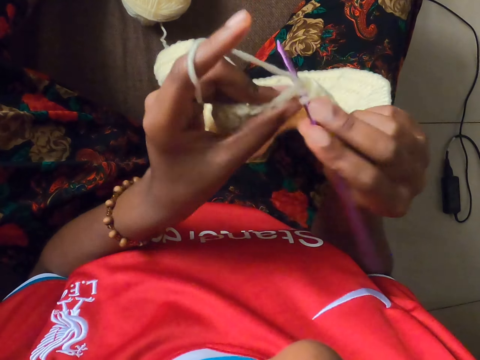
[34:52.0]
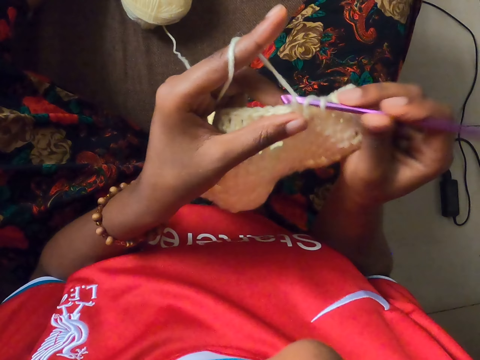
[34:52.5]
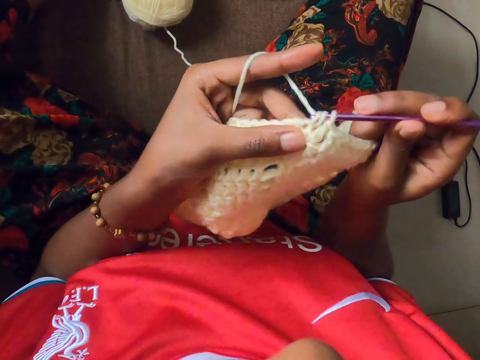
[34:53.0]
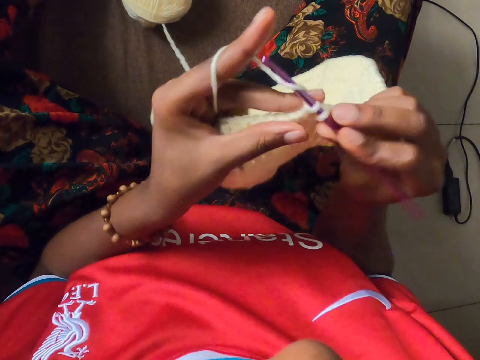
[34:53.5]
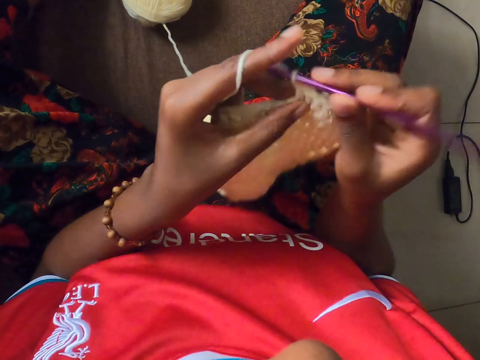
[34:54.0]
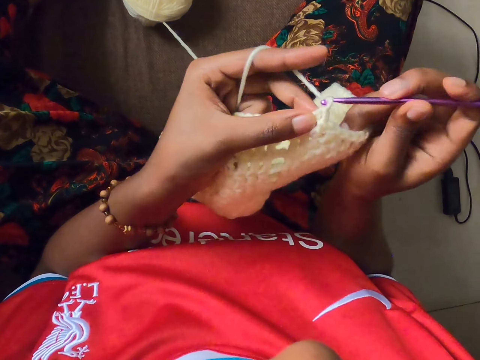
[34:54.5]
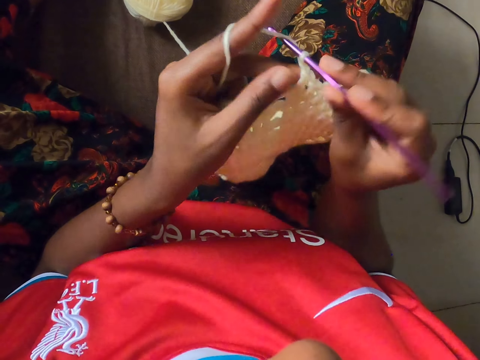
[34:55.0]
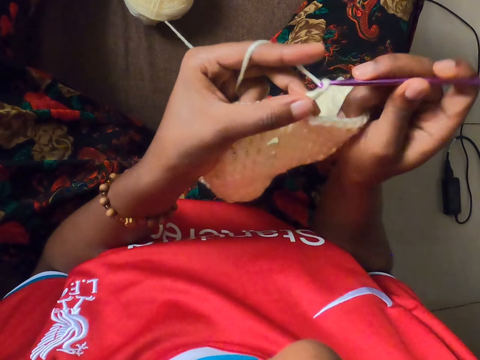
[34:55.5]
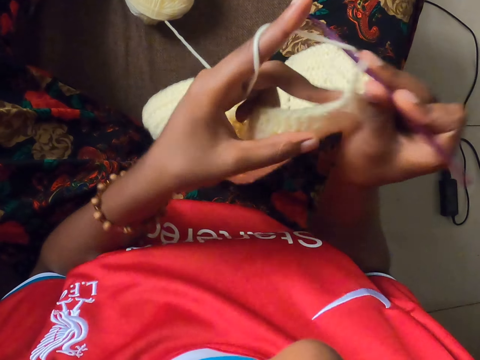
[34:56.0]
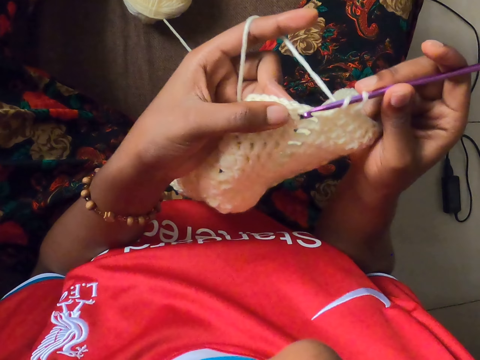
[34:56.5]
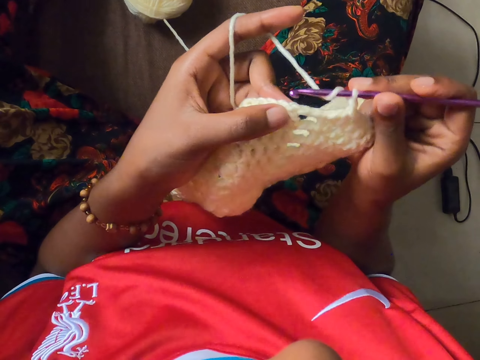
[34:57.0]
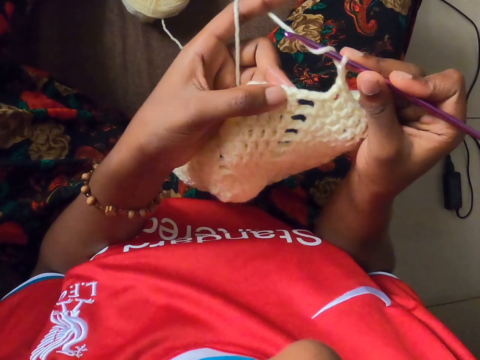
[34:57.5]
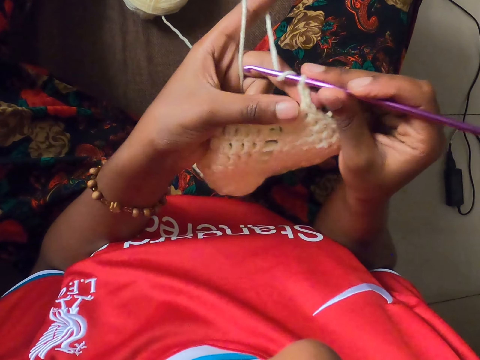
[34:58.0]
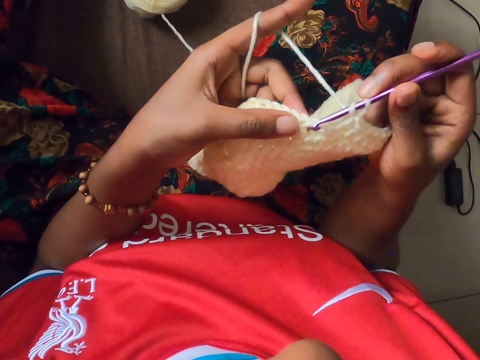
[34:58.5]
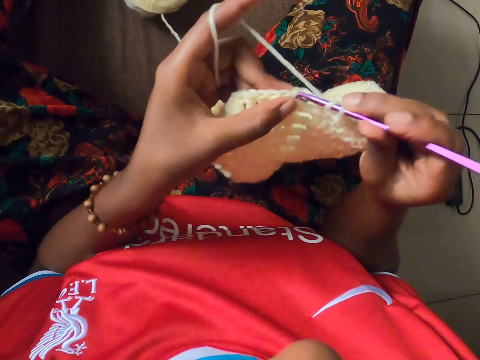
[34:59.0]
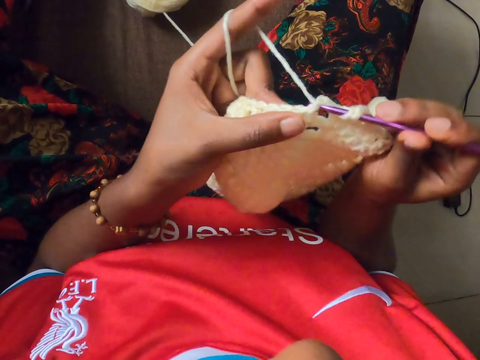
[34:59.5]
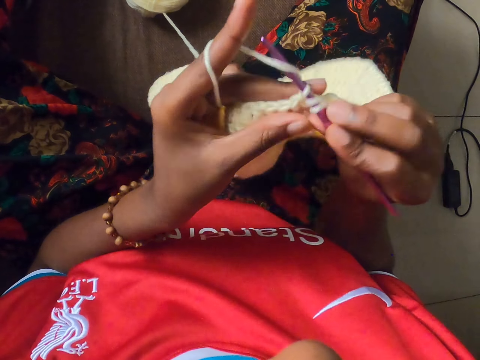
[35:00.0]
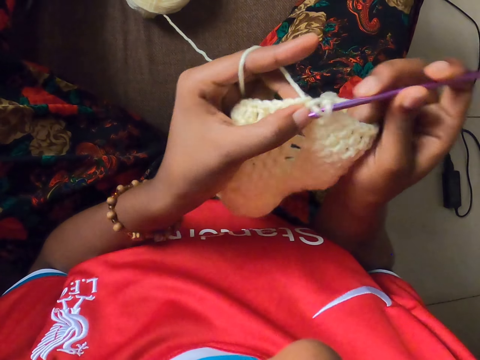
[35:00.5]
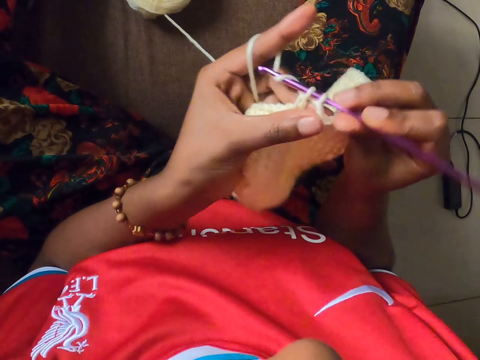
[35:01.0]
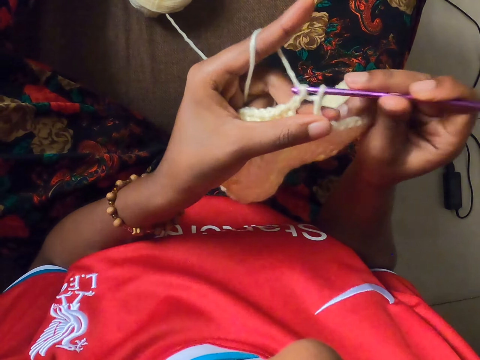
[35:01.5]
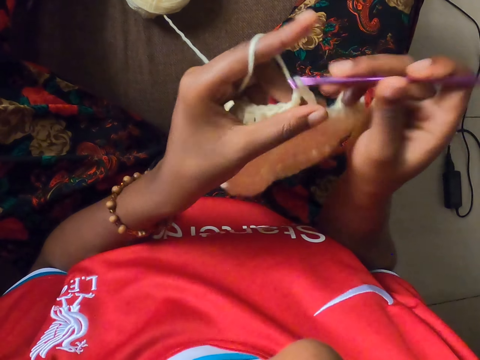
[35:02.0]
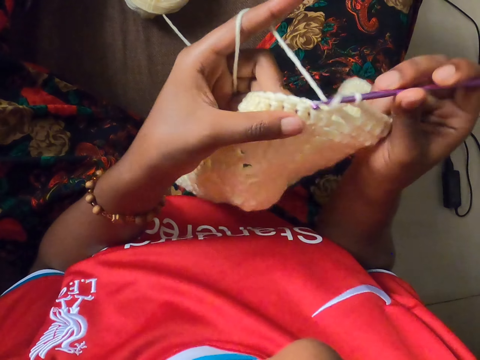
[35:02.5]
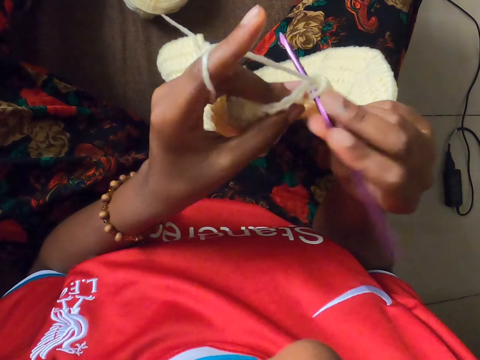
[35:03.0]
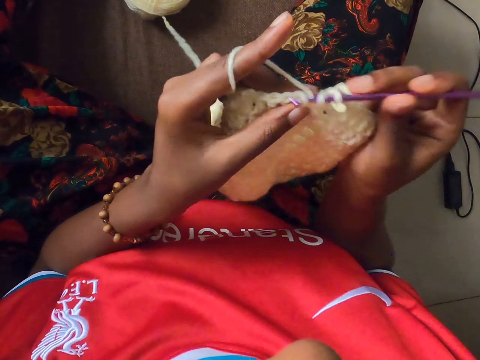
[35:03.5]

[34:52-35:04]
The camera wearer feels a yarn of thread with her fingers. She knits the thread with a crochet hook.

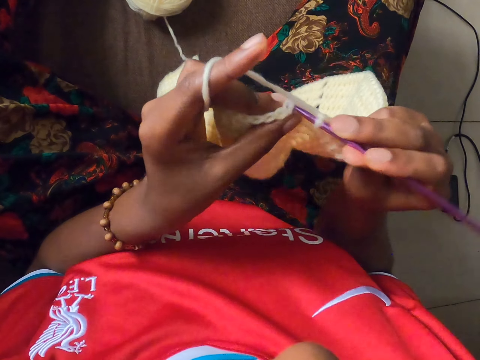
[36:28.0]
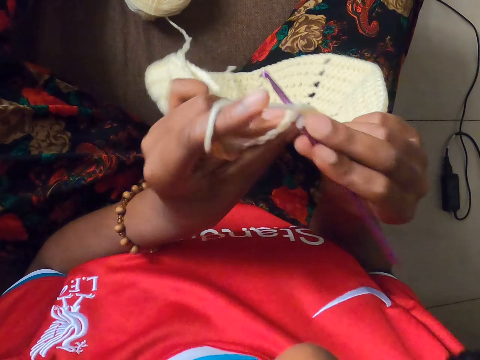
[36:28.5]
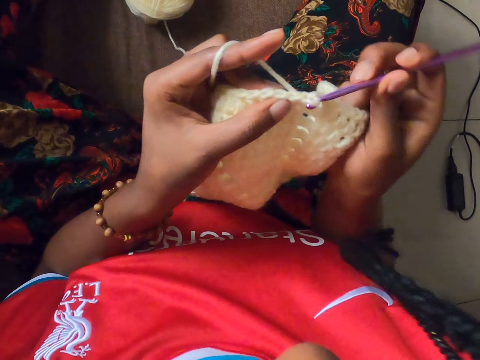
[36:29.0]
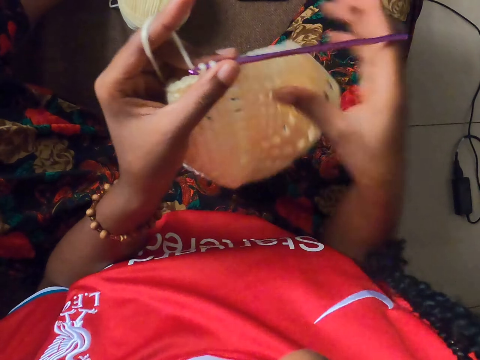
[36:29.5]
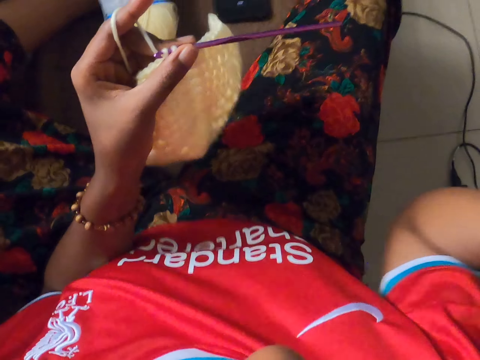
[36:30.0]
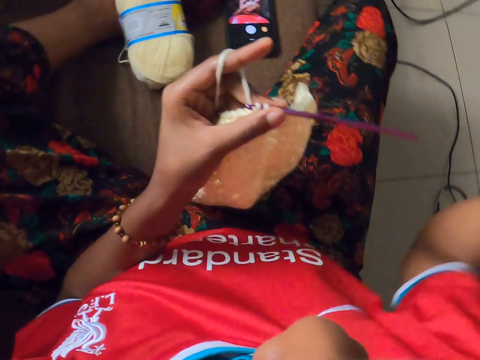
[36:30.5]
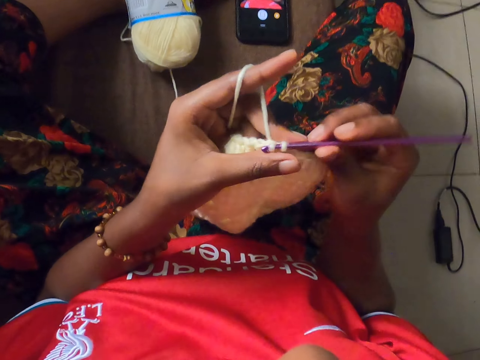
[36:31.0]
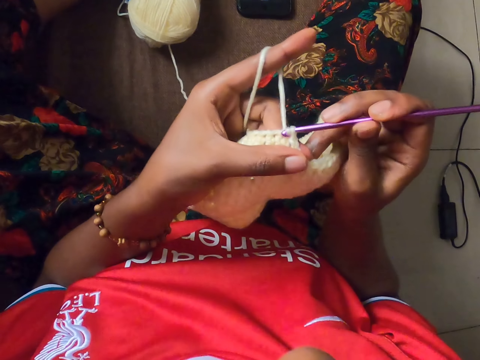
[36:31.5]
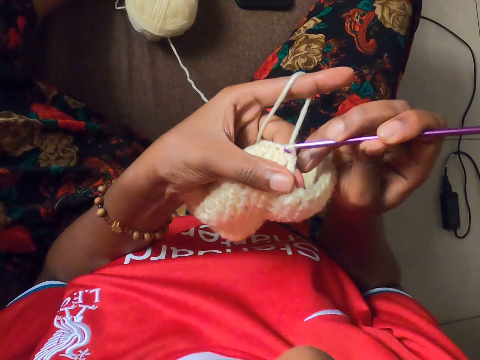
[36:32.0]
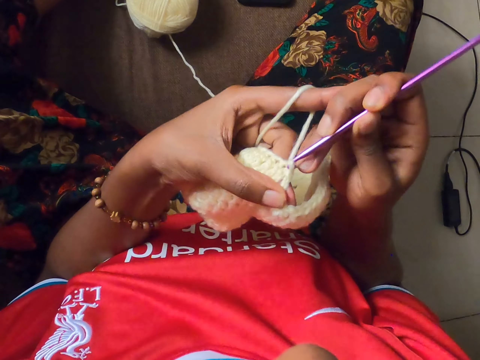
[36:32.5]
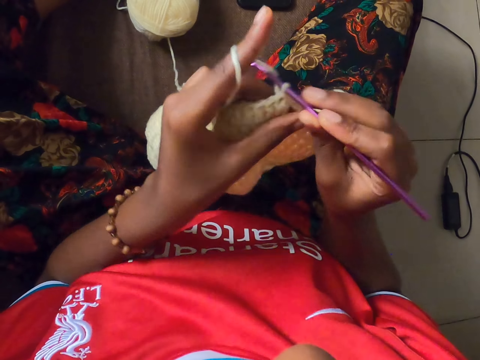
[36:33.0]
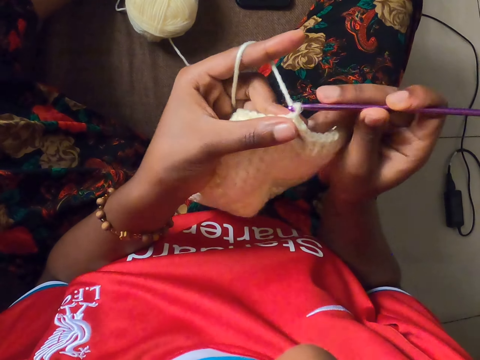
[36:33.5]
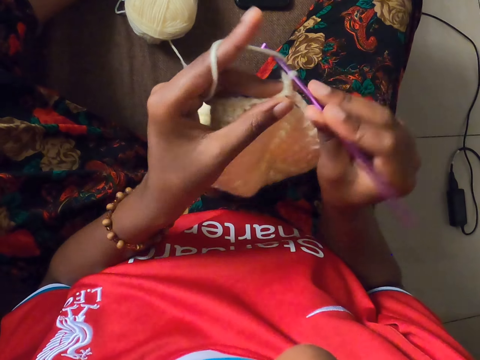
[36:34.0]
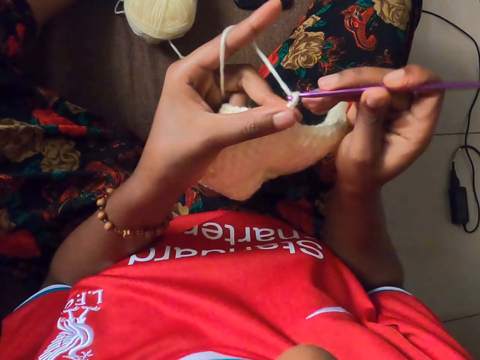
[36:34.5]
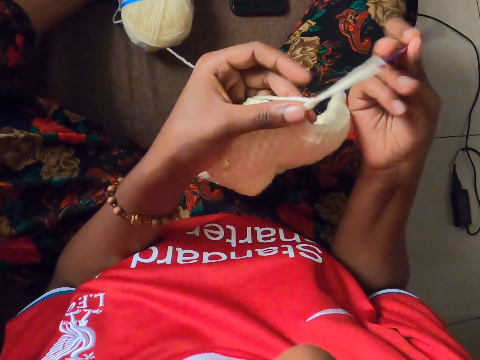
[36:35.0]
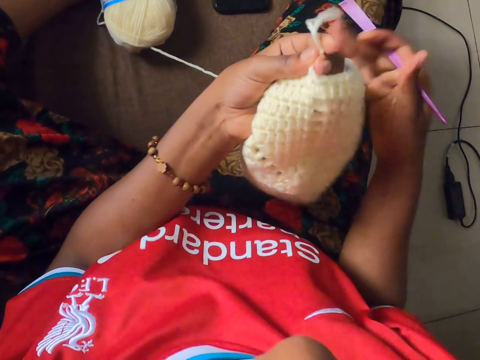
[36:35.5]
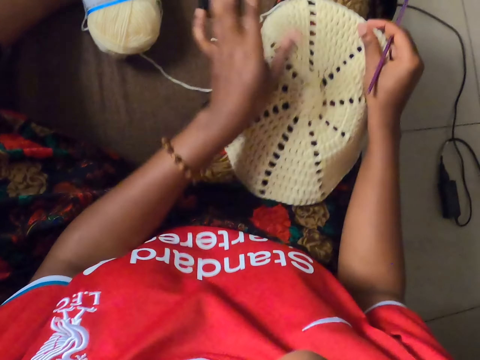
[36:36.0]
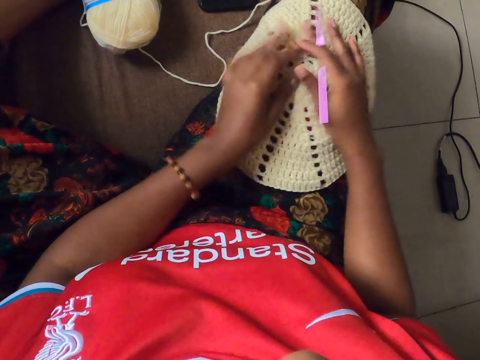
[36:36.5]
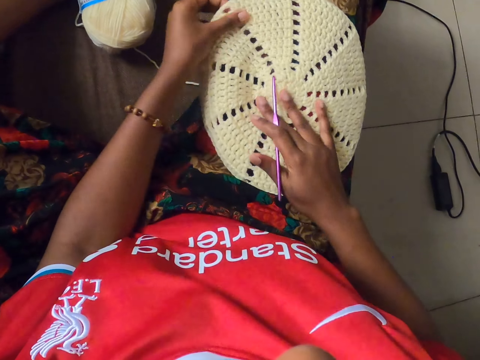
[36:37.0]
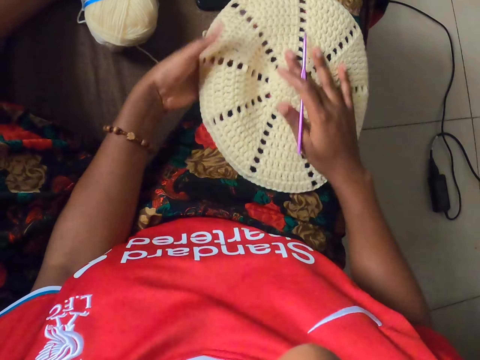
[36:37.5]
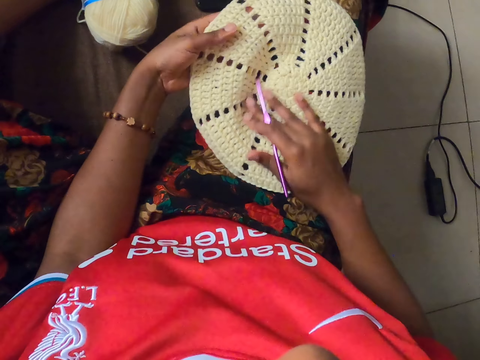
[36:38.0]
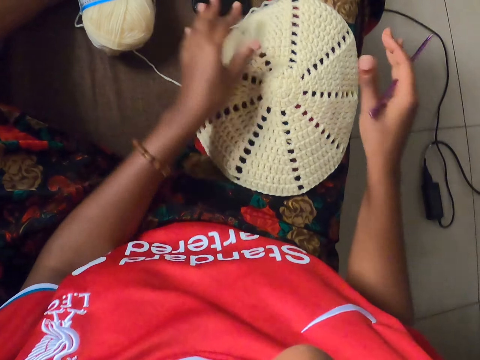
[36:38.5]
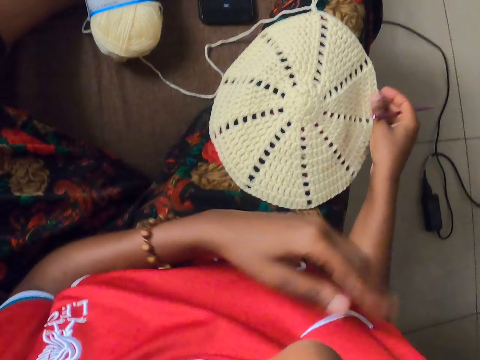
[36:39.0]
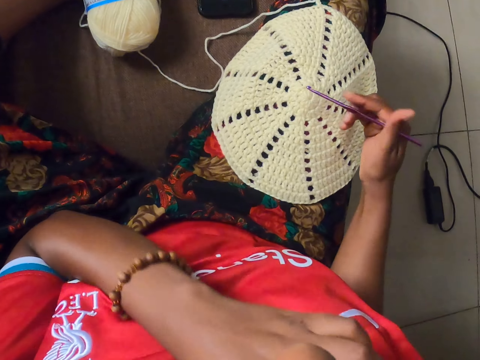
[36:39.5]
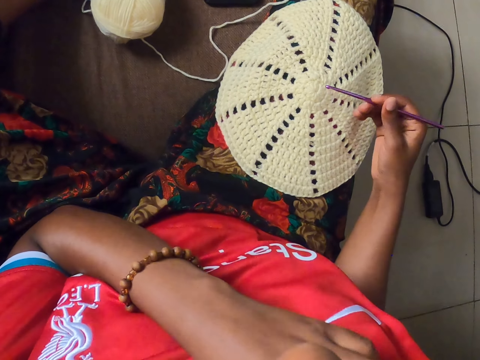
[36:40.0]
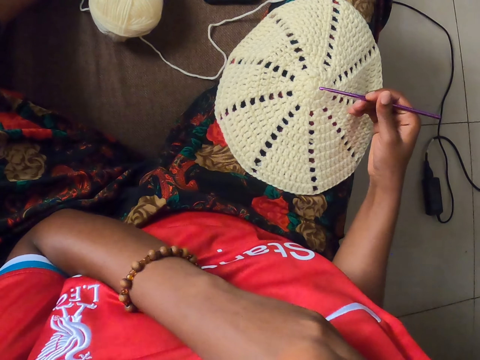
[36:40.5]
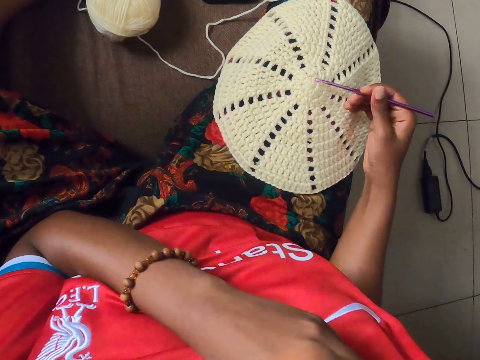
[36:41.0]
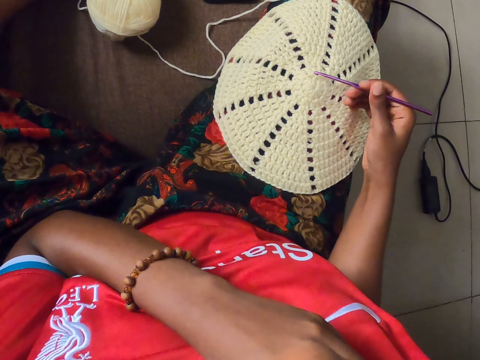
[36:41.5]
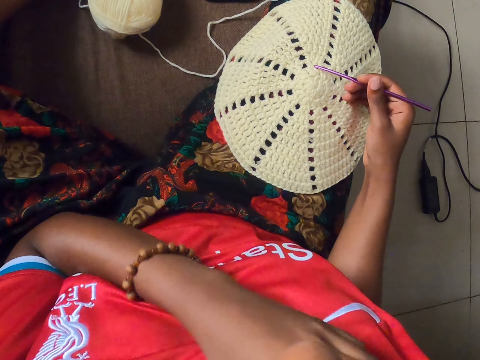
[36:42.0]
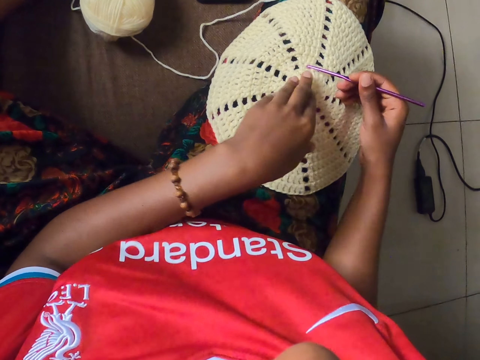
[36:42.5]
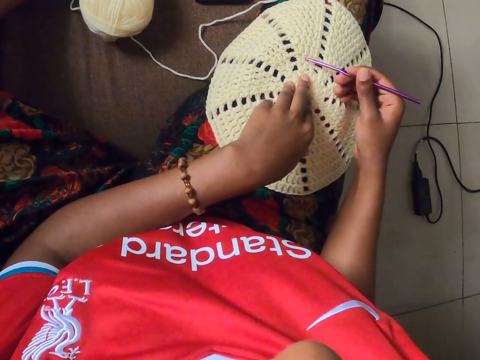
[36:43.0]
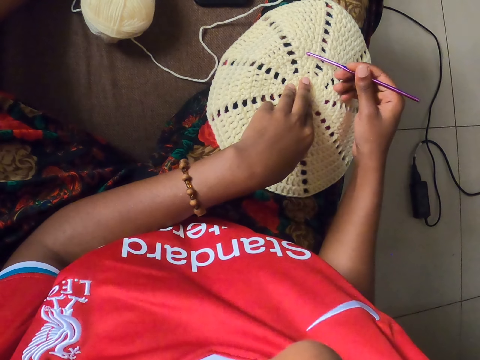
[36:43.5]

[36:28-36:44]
The camera wearer moves her hair backwards with her right hand. She crochets the yarn with the crochet hook in her right hand. She places the yarn on her right leg with both hands. She places her hands on the knitting. She scratches her neck. She taps the yarn with the crochet hook in her right hand. She places her left hand on the yarn. She counts the knit lines.
